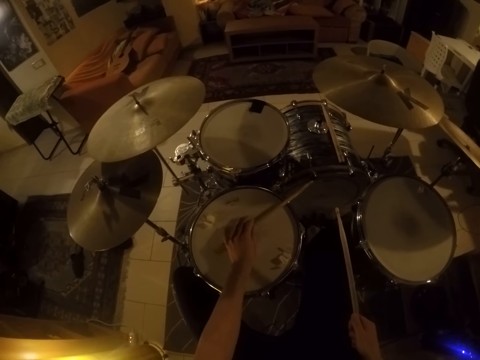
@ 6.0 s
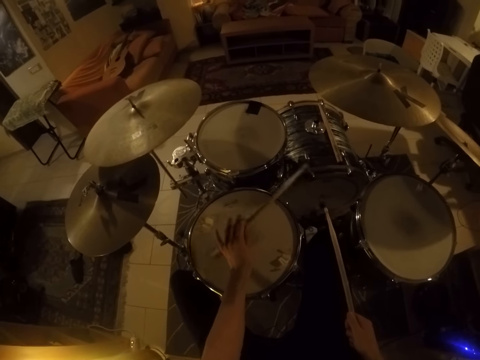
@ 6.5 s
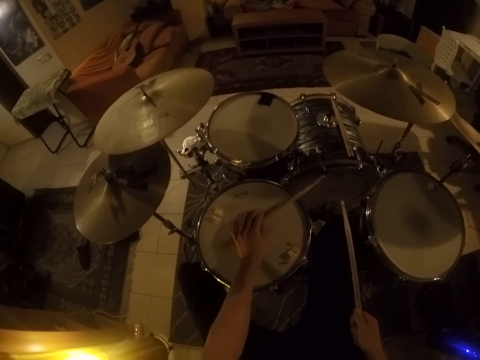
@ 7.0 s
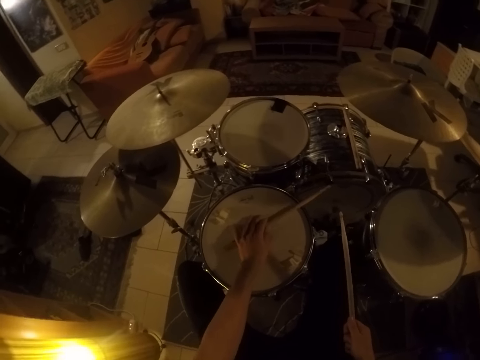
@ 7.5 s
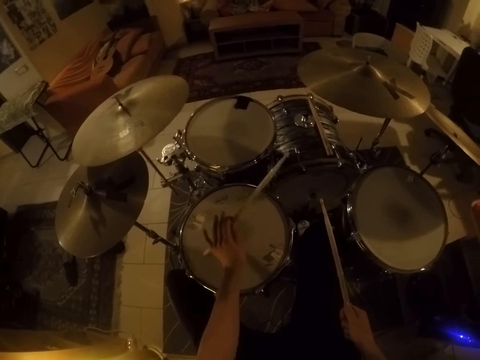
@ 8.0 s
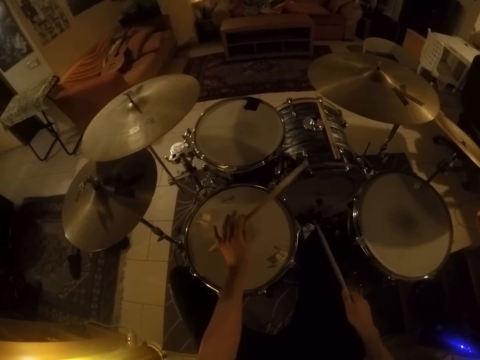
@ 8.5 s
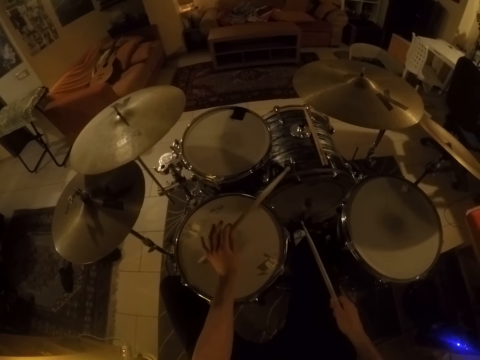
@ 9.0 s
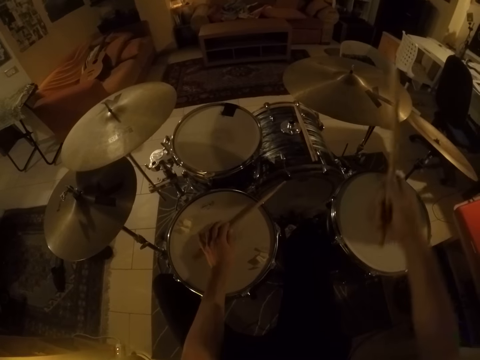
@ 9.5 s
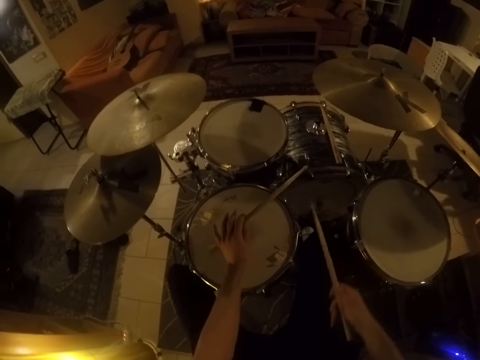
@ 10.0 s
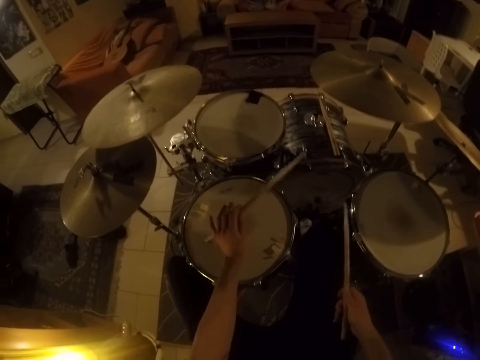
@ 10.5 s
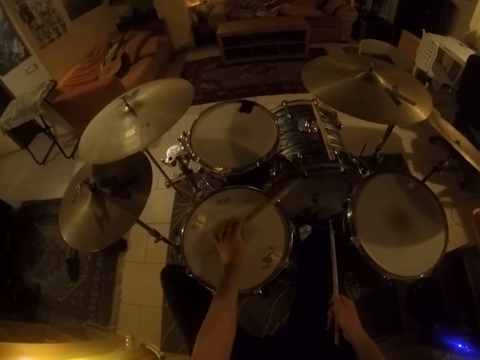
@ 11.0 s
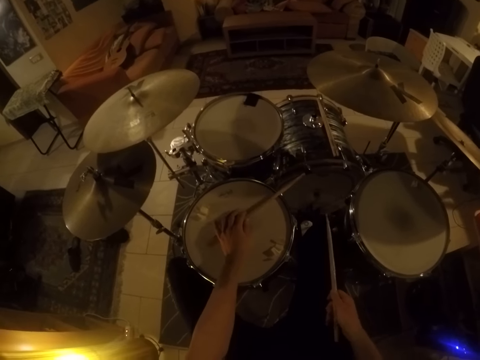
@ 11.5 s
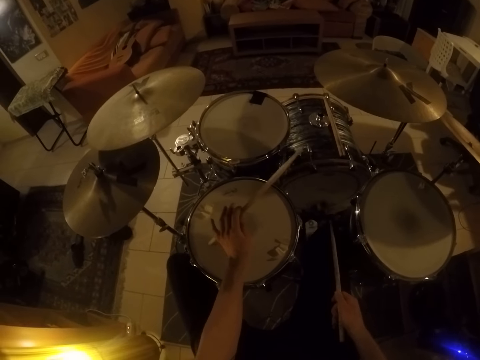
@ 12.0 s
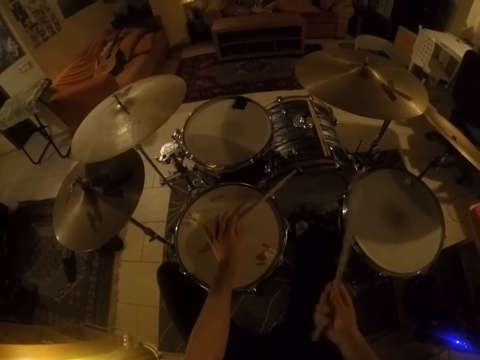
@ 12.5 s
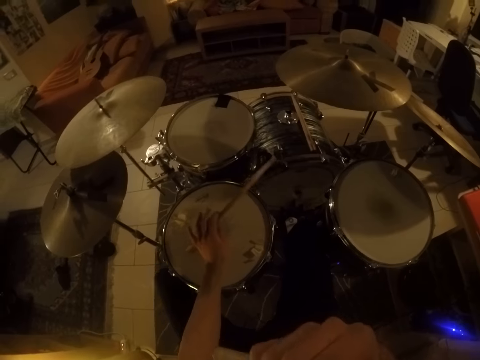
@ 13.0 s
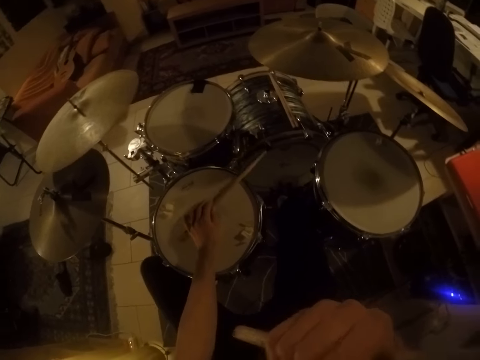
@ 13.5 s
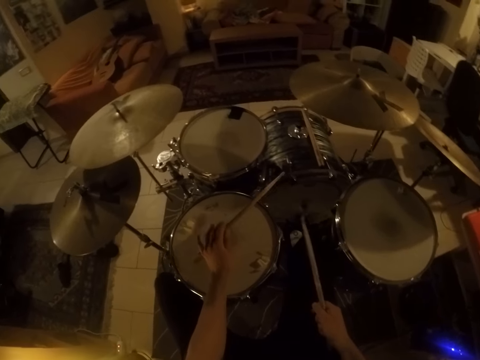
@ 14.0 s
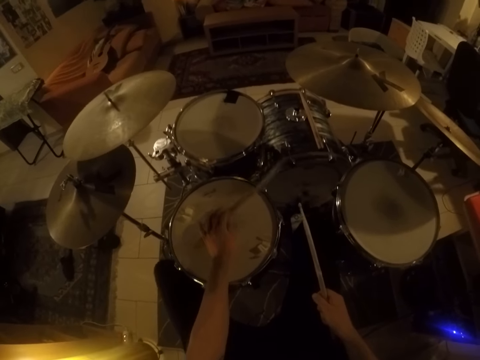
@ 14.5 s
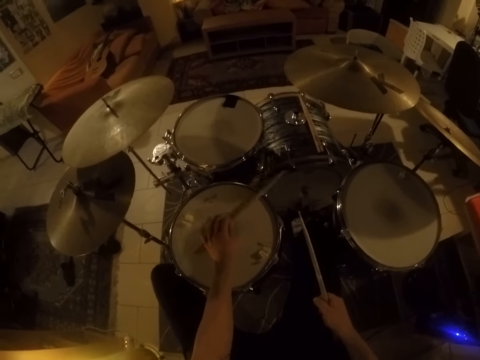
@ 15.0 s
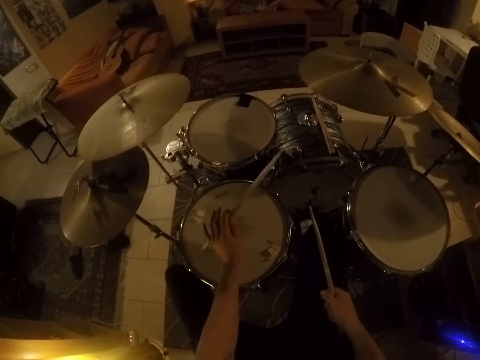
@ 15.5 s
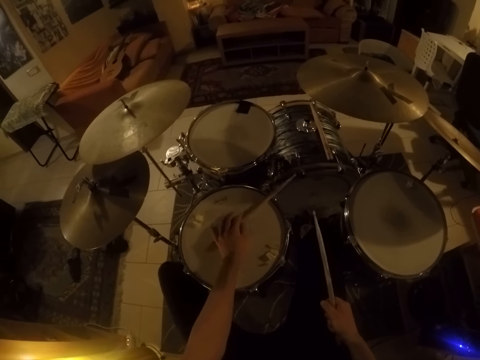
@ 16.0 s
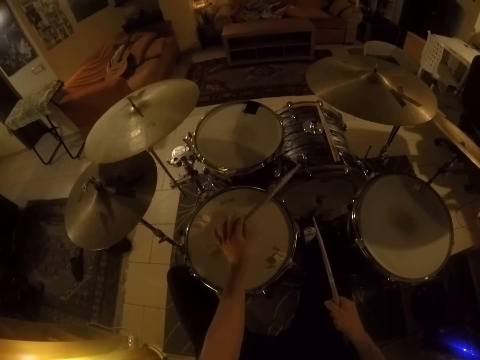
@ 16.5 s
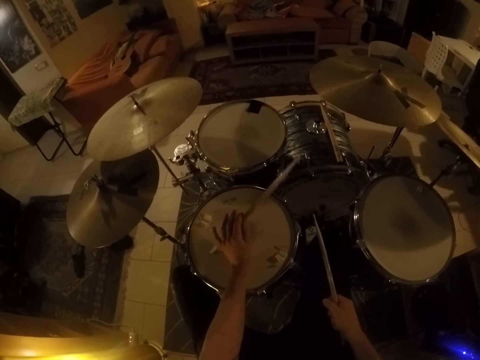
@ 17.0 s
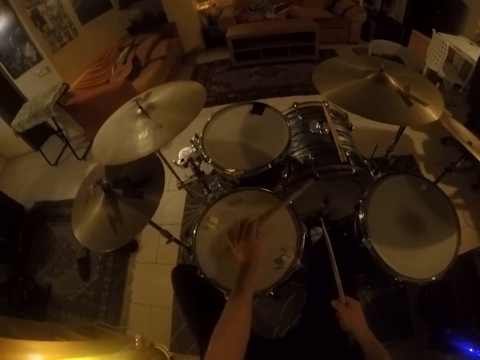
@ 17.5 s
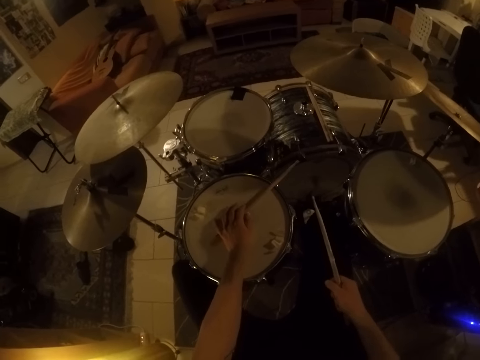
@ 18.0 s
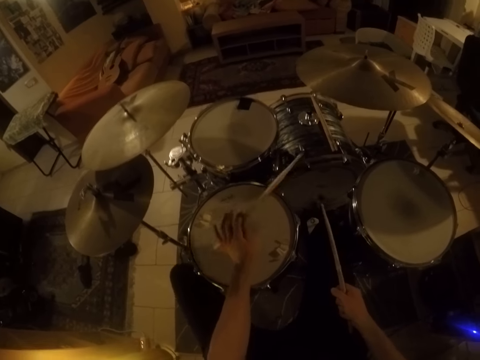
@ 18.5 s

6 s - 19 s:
The camera wearer hits the drum. He hits the drum repeatedly. He plays the drum set with the drumstick in both hands. He hits the ride cymbal. He hits the drum. He plays the drum set with the drumstick in his left hand. He hits the drum again. He lifts the drumstick. He hits the drum. He hits the drum repeatedly. He bites his right hand fingernails. He hits the drum again.

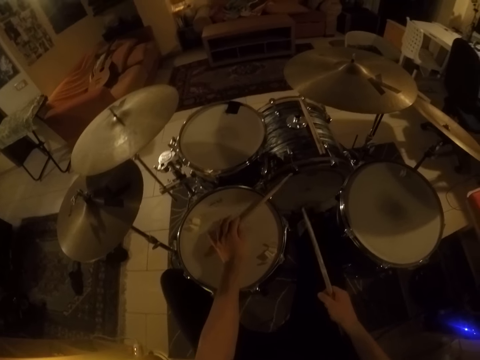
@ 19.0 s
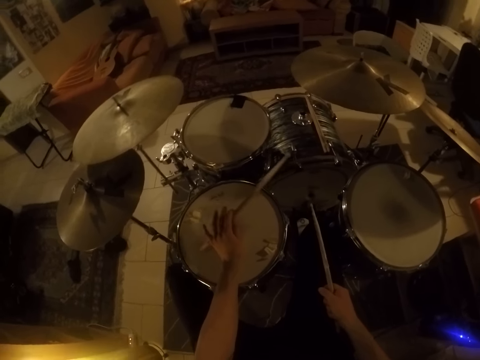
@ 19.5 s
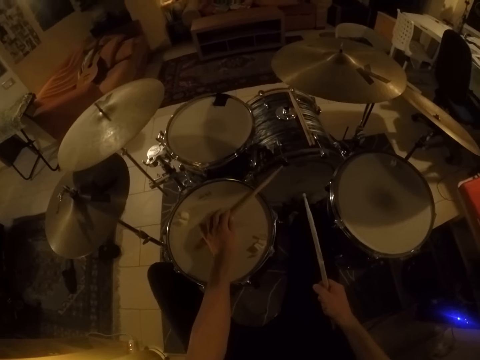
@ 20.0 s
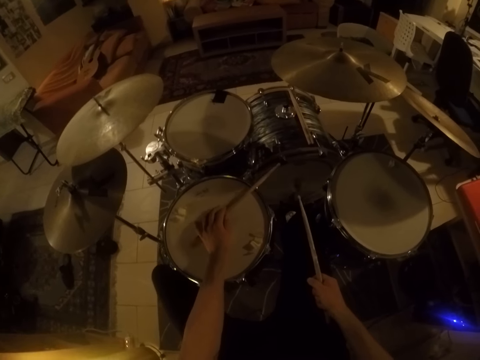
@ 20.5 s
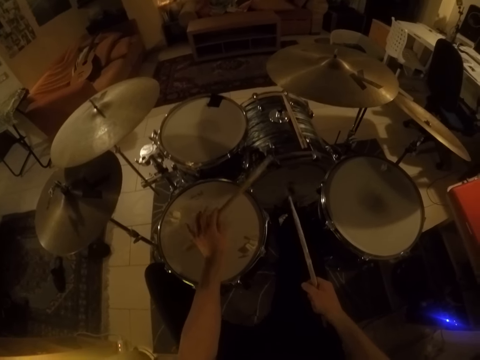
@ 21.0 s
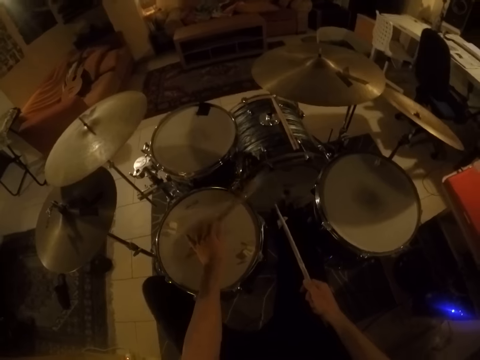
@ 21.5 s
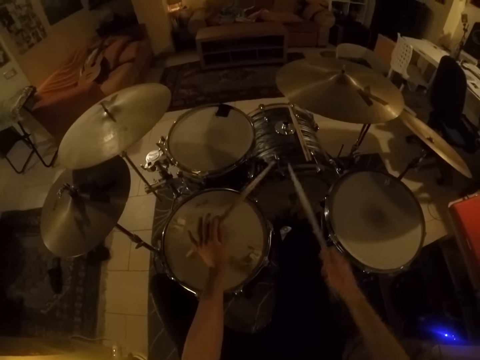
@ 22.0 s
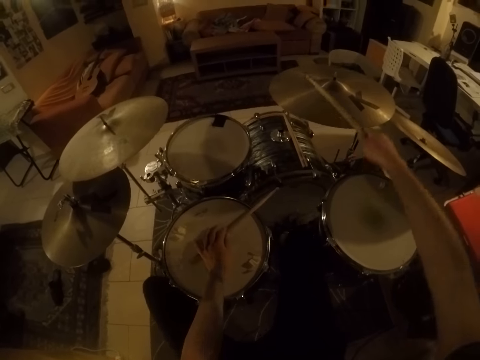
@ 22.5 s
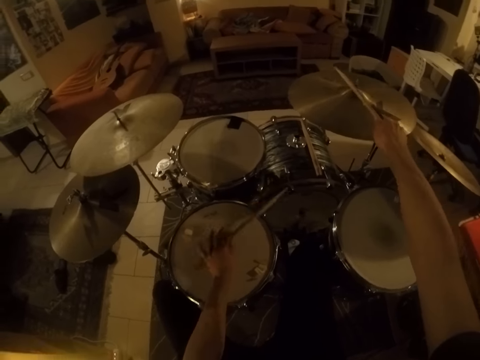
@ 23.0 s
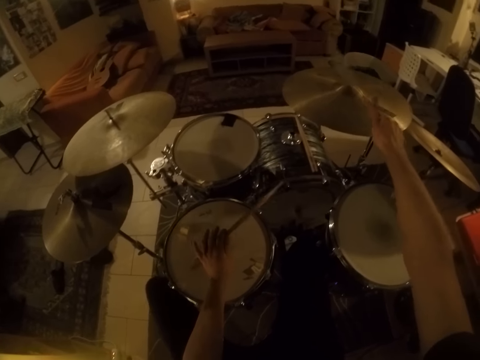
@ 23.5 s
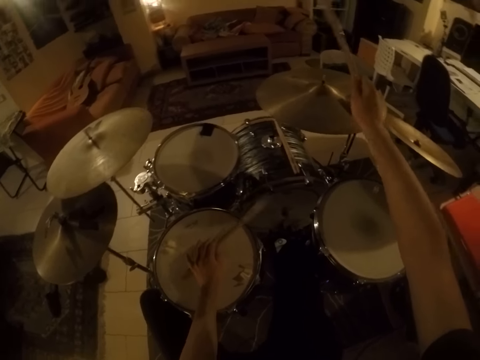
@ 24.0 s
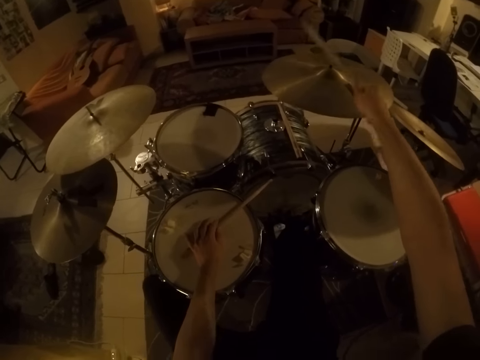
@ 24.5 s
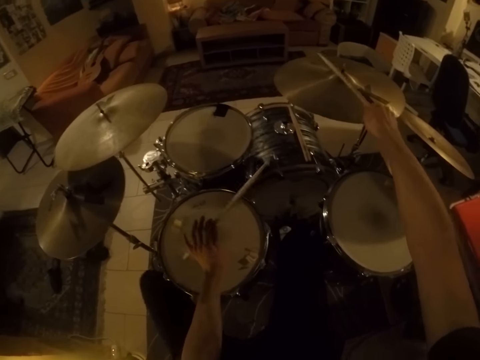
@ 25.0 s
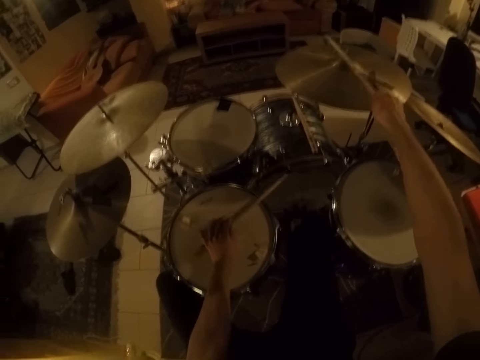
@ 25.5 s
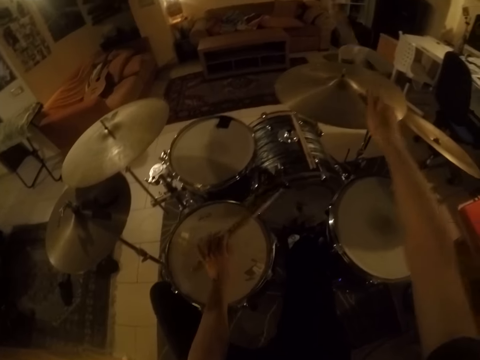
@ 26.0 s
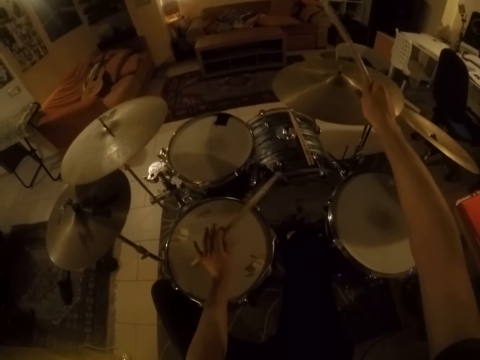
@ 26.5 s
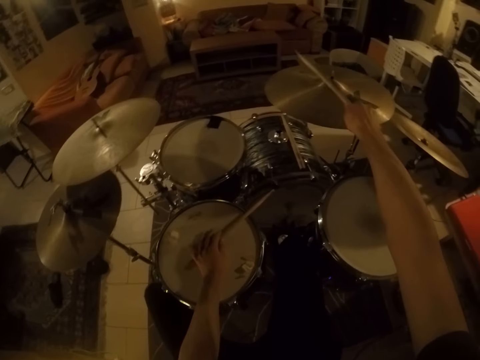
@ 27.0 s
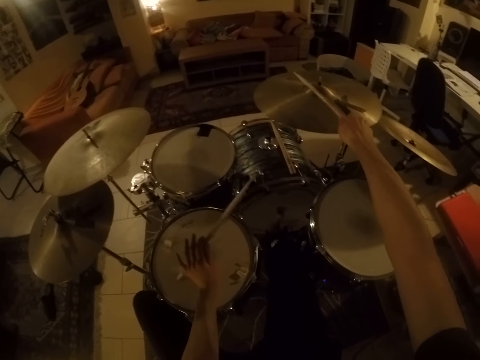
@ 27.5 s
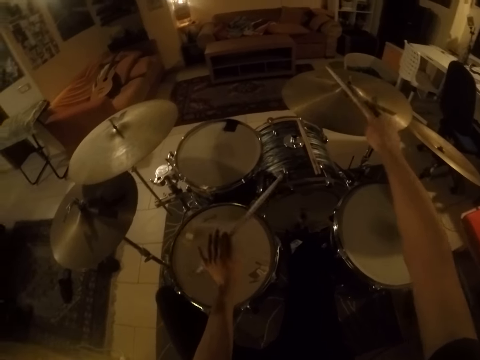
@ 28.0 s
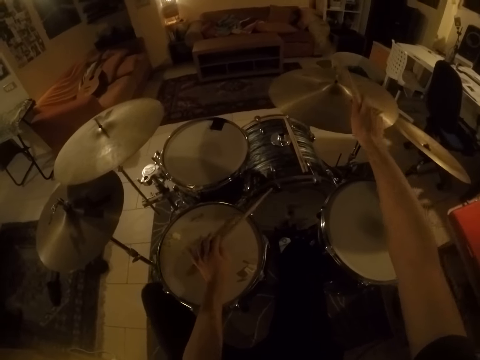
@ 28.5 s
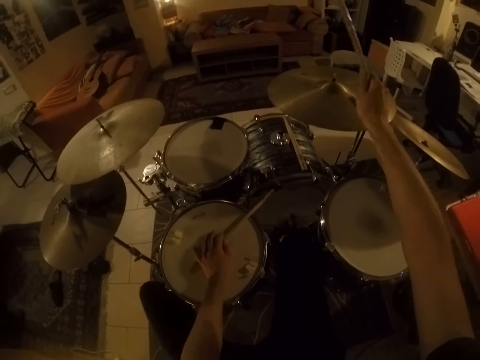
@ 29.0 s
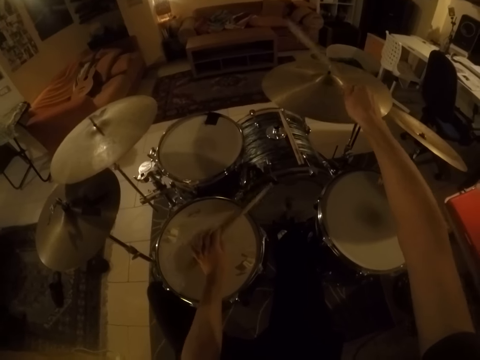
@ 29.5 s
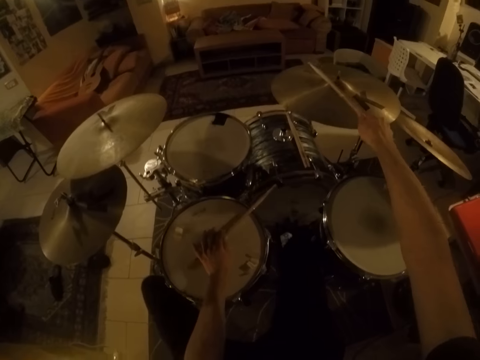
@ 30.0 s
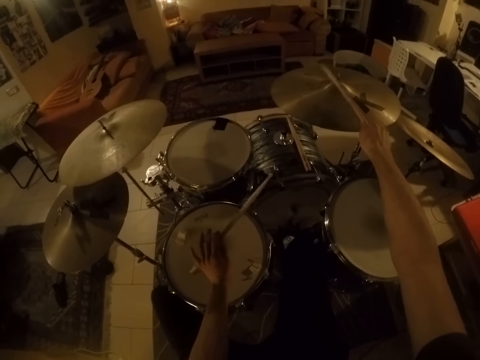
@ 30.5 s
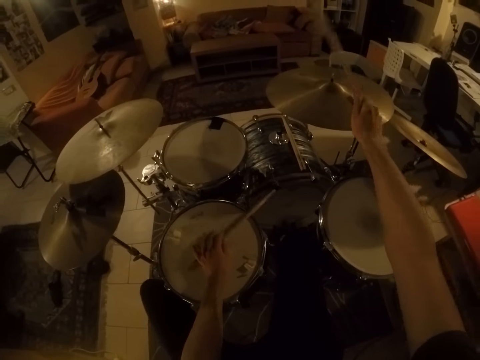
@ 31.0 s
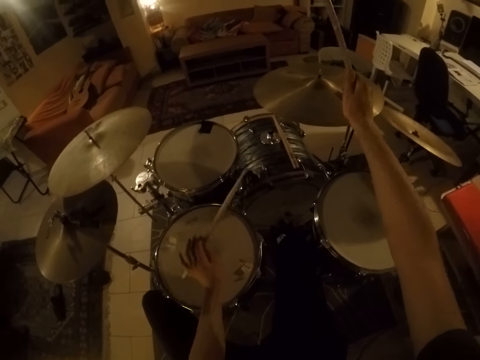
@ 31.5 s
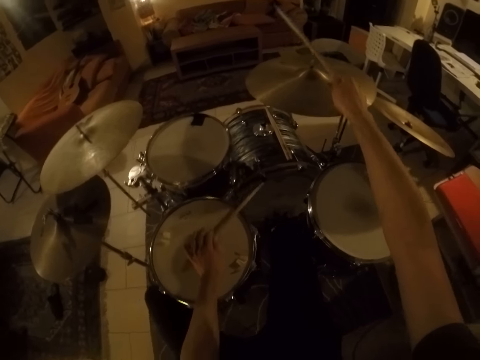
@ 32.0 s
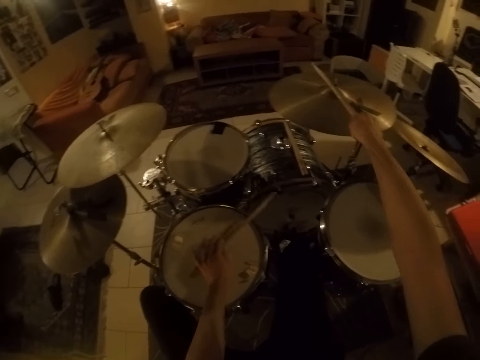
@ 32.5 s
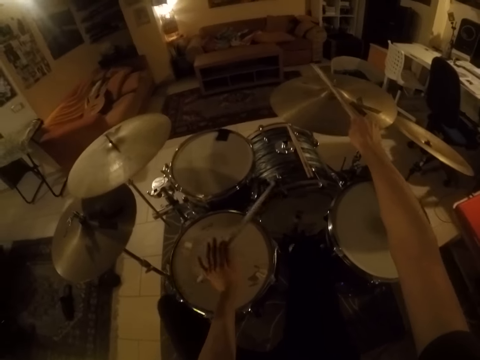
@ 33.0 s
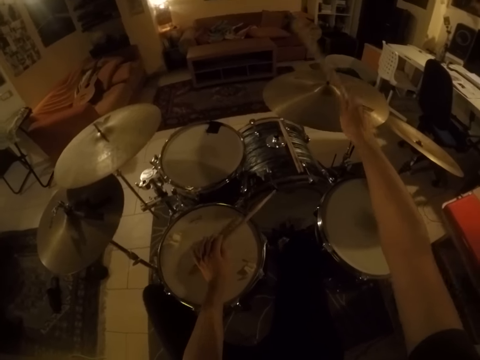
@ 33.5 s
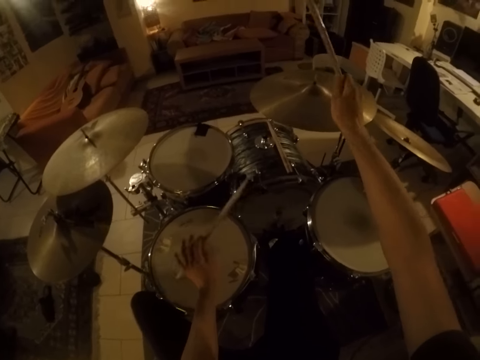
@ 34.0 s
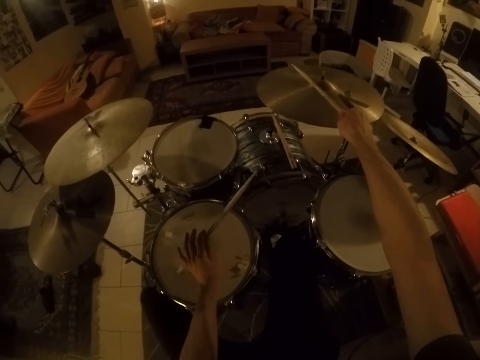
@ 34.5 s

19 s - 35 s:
The camera wearer hits the drum. They play the drum set with the drumsticks in both hands. They hit the ride cymbal. They hit the ride cymbal again. They play the drum. They play the drum again. They hit the ride cymbal. They hit the ride cymbal again. They play the drum. They play the drum again. They hit the drum, hit the ride cymbal, hit the ride cymbal again, hit the drum, hit the ride cymbal, hit the drum, hit the drum again, hit the ride cymbal, hit the drum, hit the ride cymbal, hit the drum, hit the ride cymbal, hit the drum, hit the drum again, hit the ride cymbal, hit the drum, hit the ride cymbal, hit the drum, hit the ride cymbal, hit the drum, hit the drum again, hit the ride cymbal, hit the drum, hit the drum again, hit the ride cymbal, hit the ride cymbal again, hit the drum, hit the drum again, hit the ride cymbal, hit the drum, hit the drum again, hit the ride cymbal, hit the drum, hit the ride cymbal, hit the drum, hit the ride cymbal and hit the drum.
